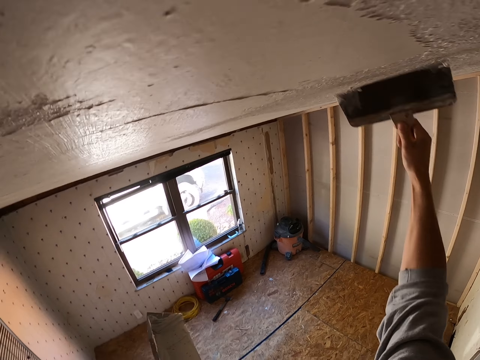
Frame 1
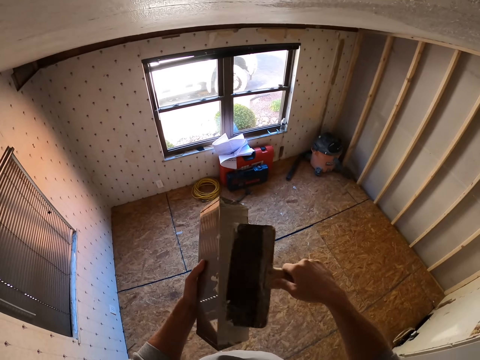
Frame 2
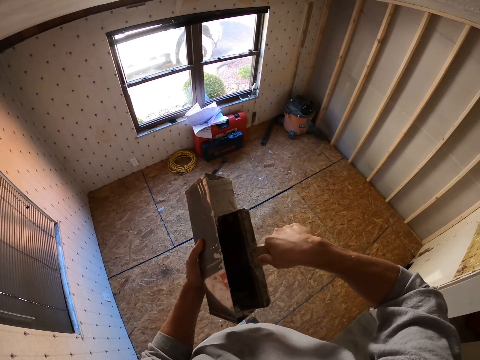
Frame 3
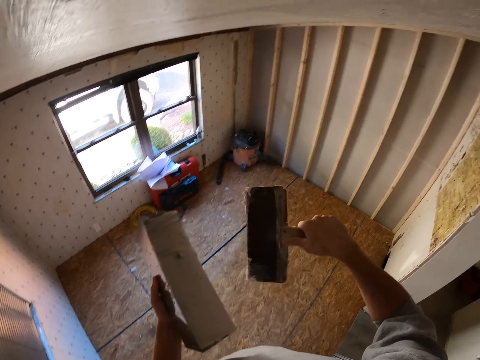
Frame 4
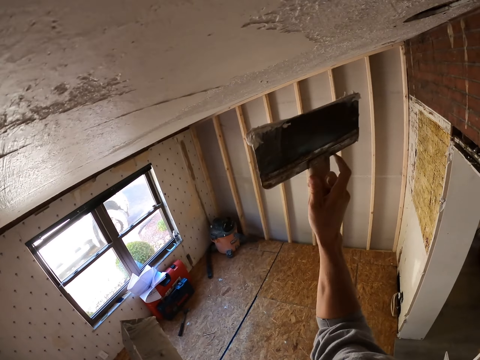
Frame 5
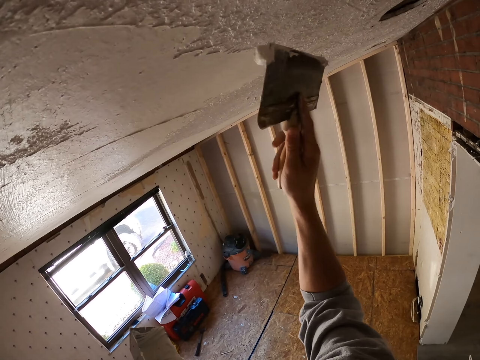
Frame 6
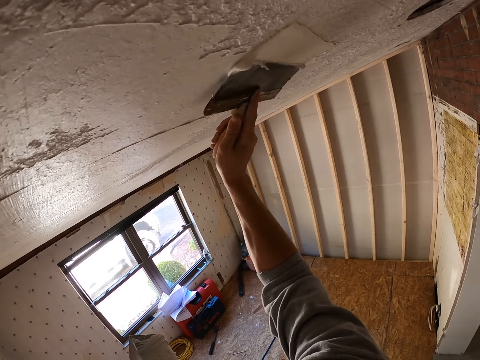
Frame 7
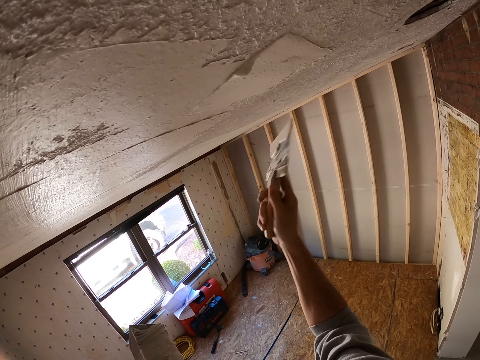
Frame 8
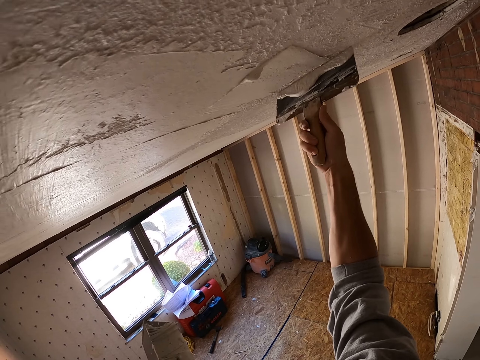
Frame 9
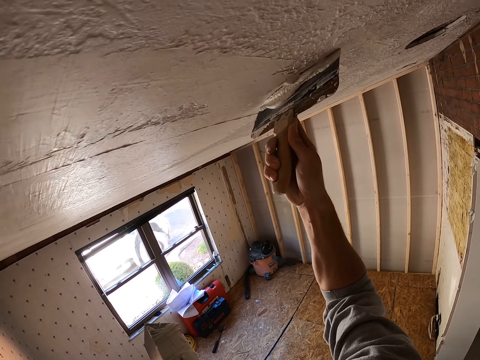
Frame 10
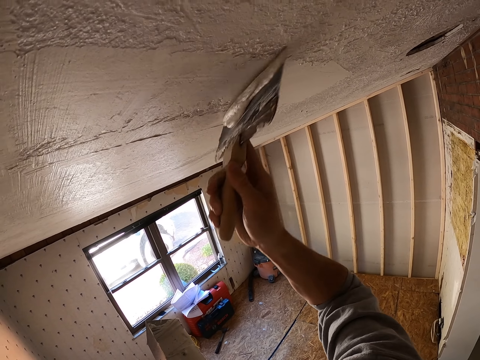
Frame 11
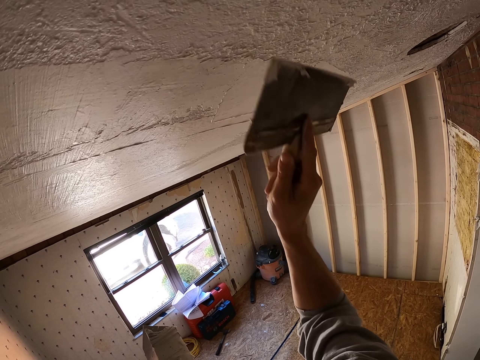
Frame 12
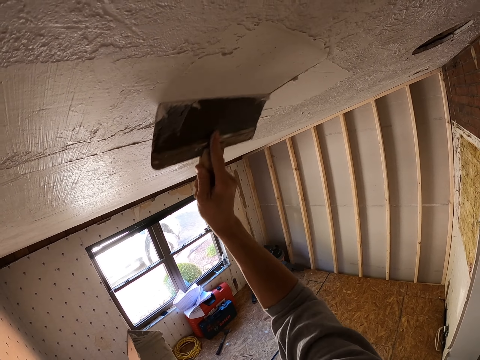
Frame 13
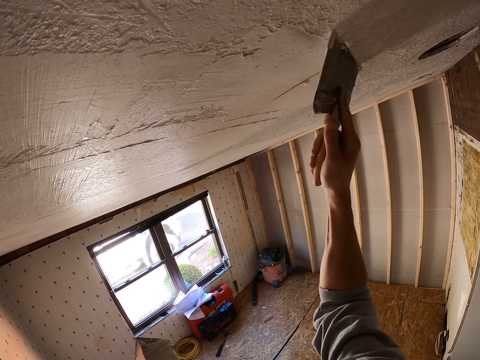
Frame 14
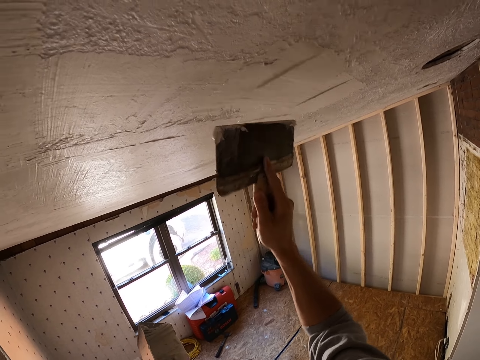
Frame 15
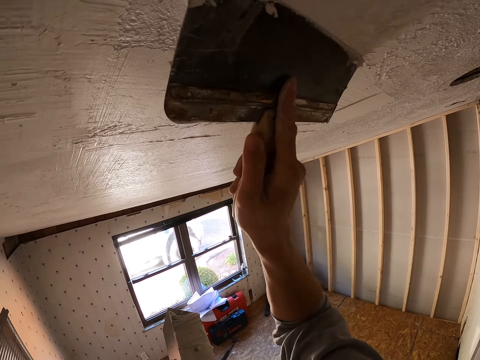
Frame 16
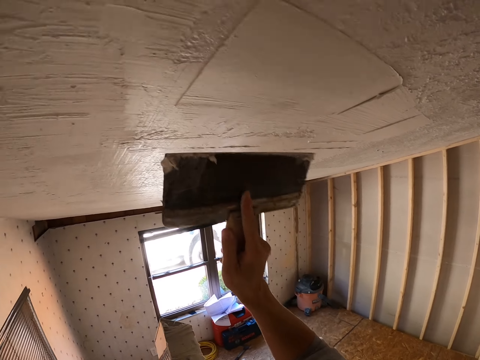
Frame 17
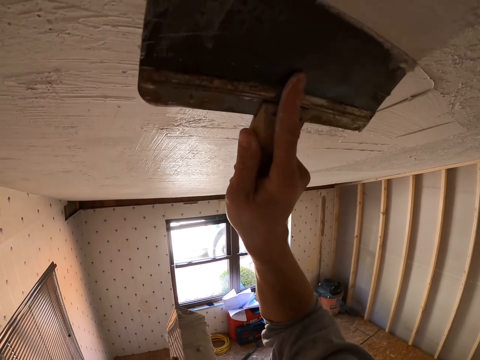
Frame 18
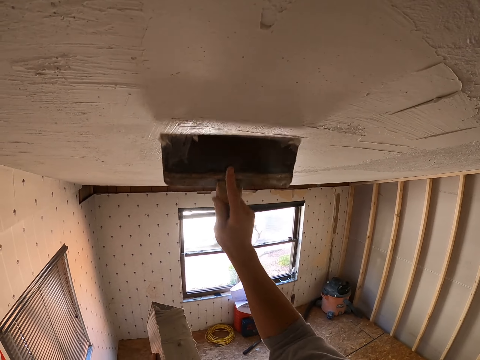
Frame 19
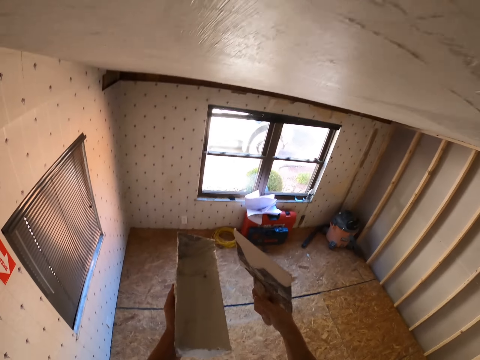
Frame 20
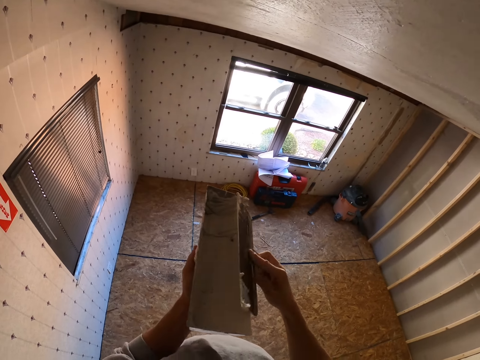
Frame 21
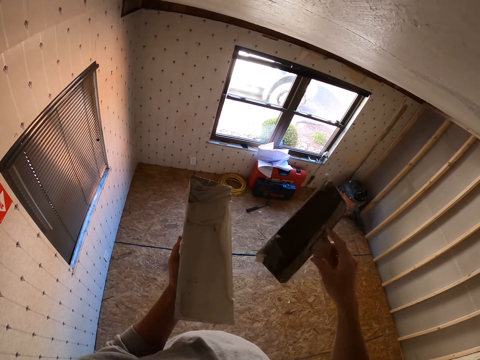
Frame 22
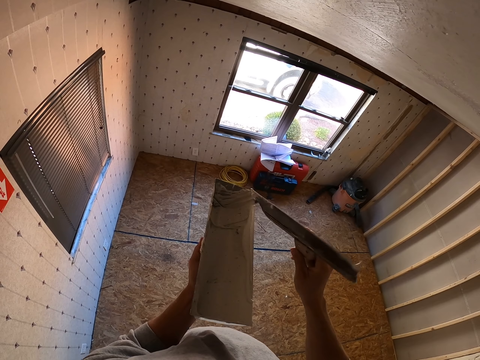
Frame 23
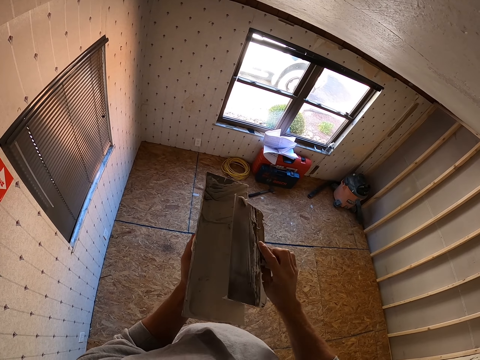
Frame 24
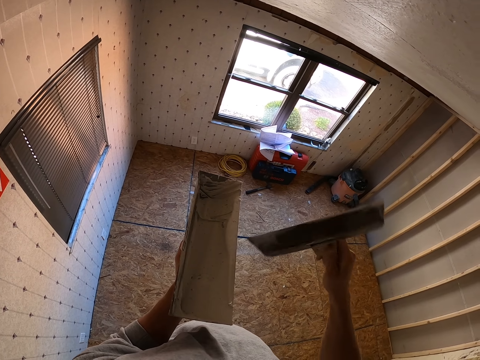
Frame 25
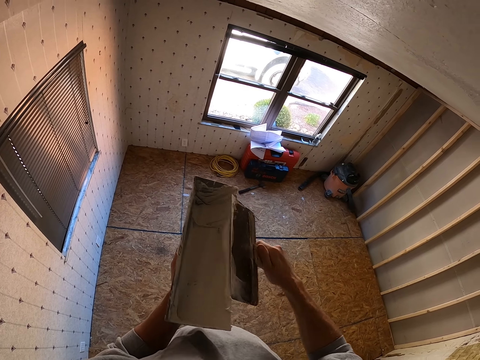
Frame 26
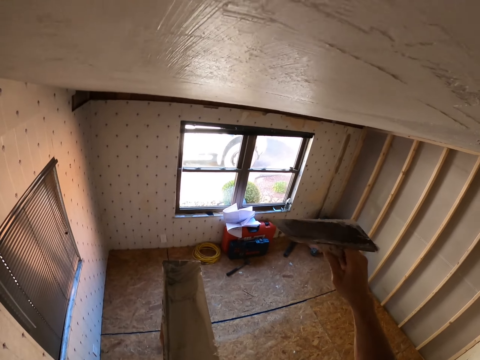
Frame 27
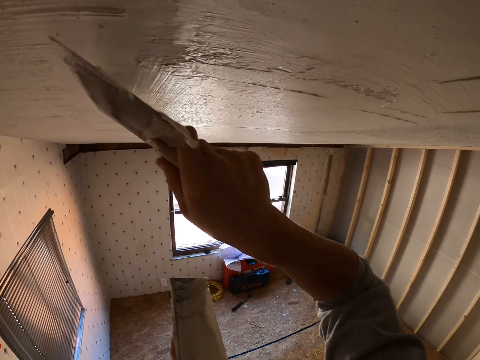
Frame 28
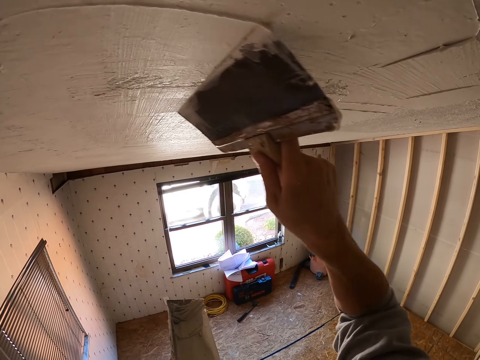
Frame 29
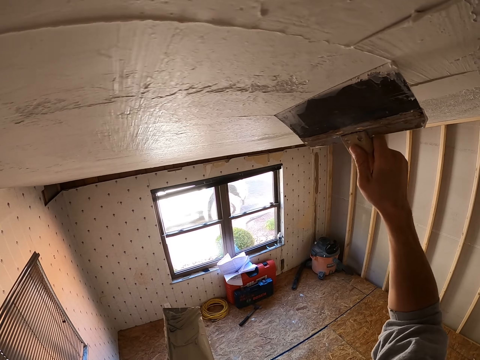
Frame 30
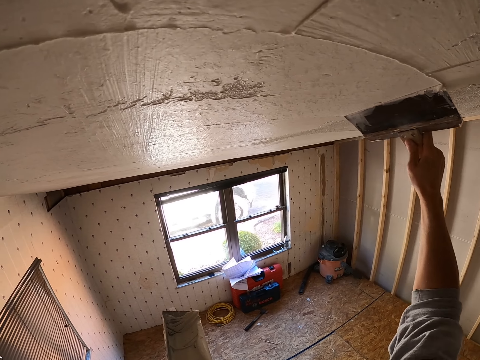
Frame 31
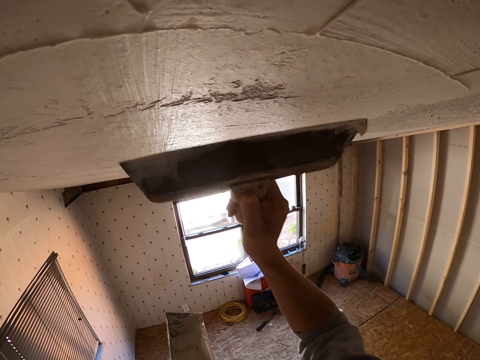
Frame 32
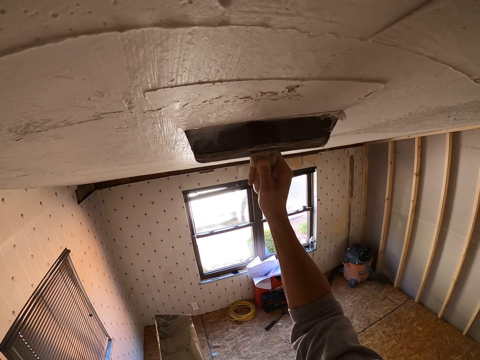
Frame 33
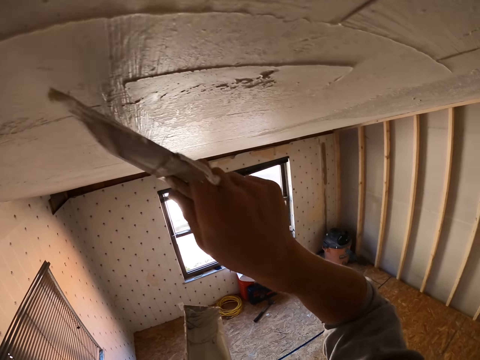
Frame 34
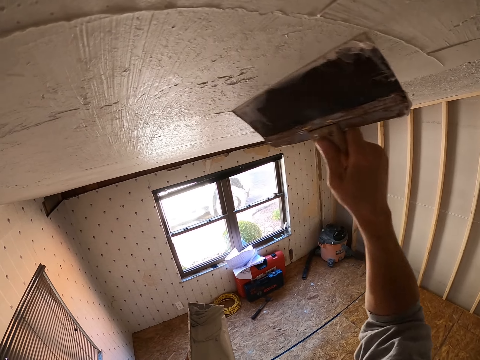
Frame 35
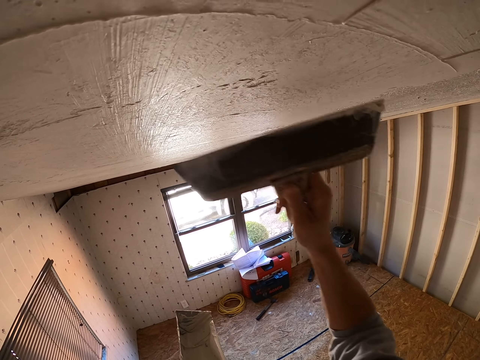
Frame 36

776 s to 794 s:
The camera wearer drops the right hand. They scoop paint with the scraper. They lift the scraper and paint the ceiling with the scraper. They drop the right hand. They remove paint from the scraper. They turn the scraper. They remove paint from the scraper. They lift the scraper and paint the ceiling with the scraper.

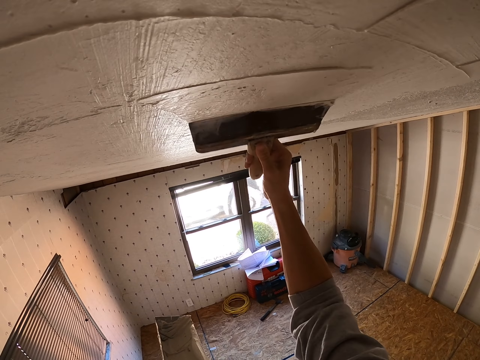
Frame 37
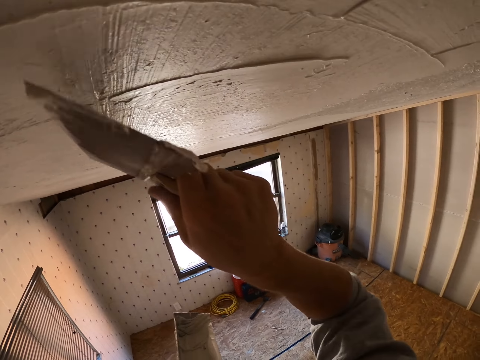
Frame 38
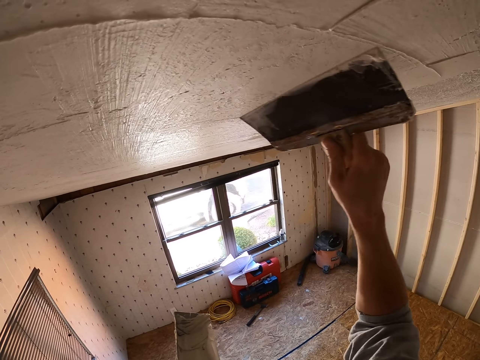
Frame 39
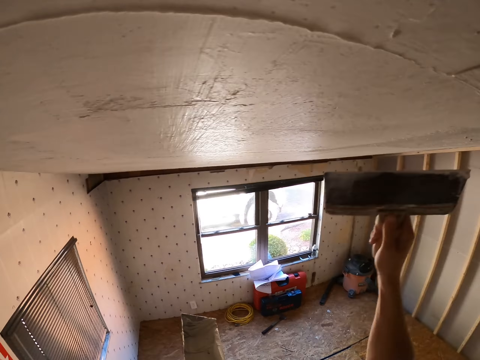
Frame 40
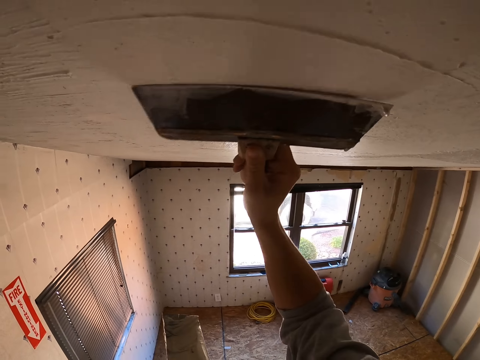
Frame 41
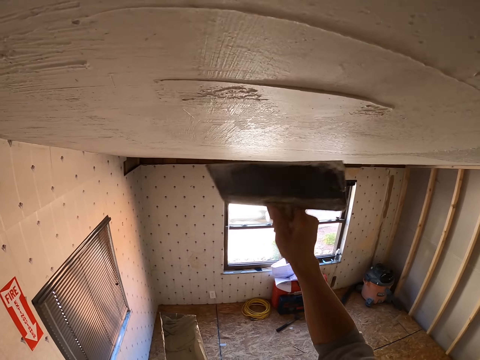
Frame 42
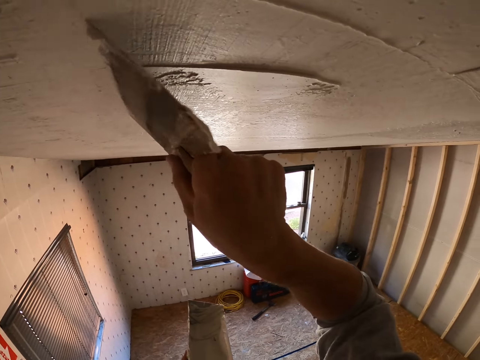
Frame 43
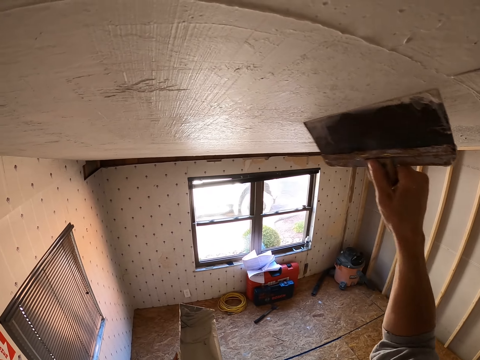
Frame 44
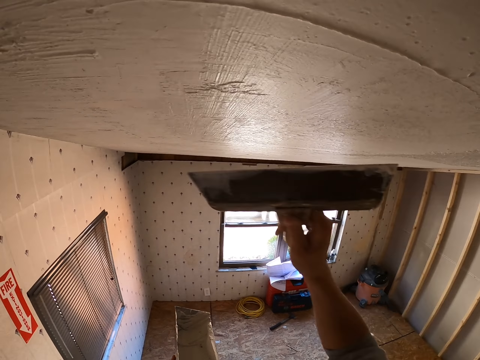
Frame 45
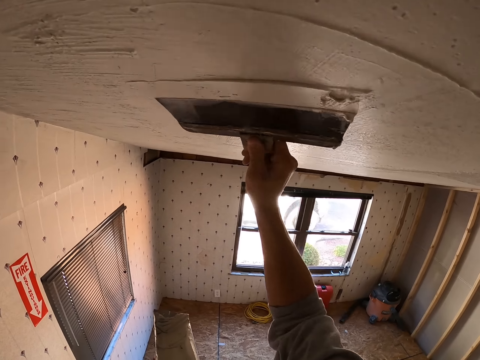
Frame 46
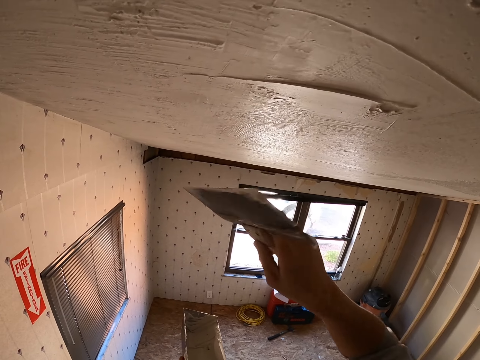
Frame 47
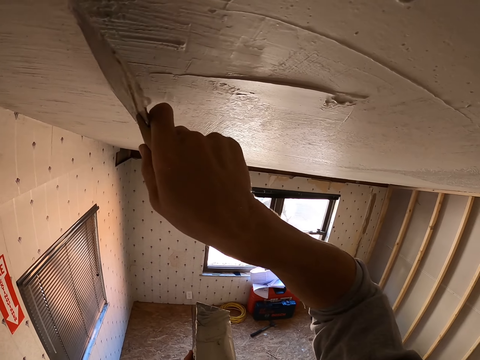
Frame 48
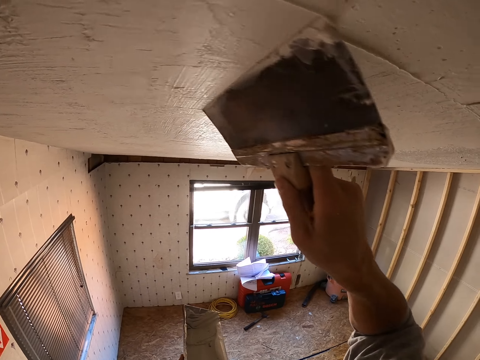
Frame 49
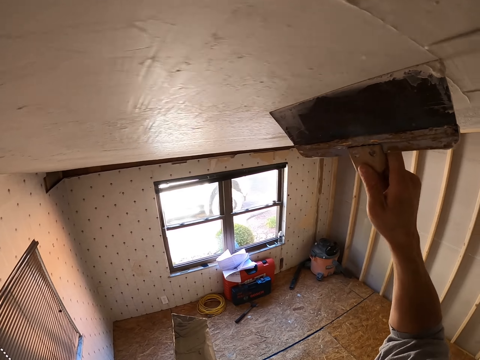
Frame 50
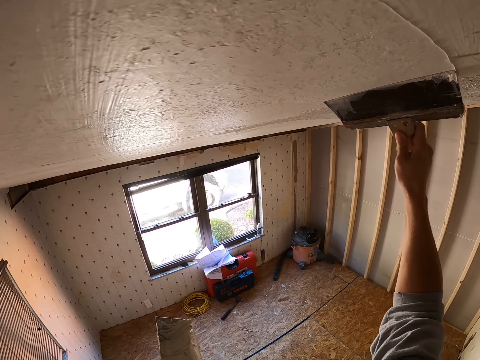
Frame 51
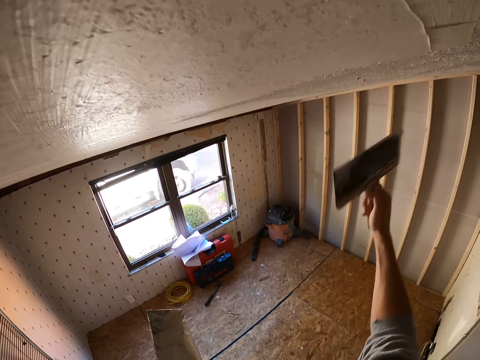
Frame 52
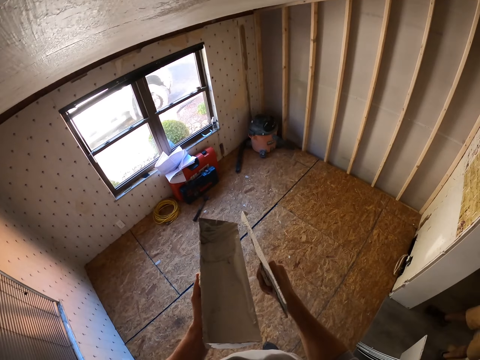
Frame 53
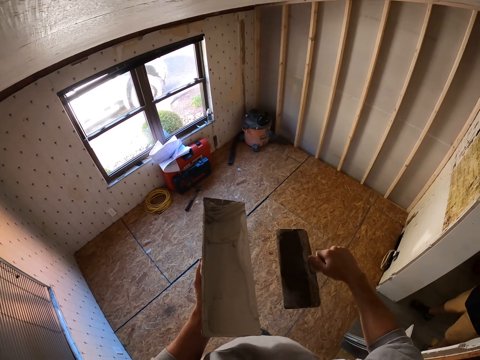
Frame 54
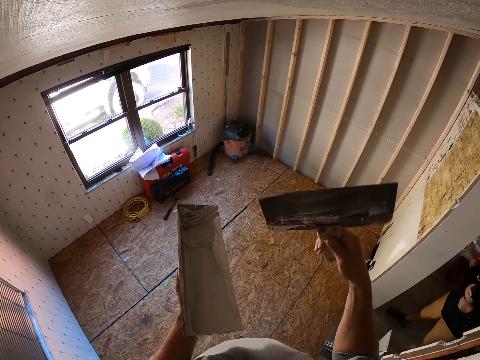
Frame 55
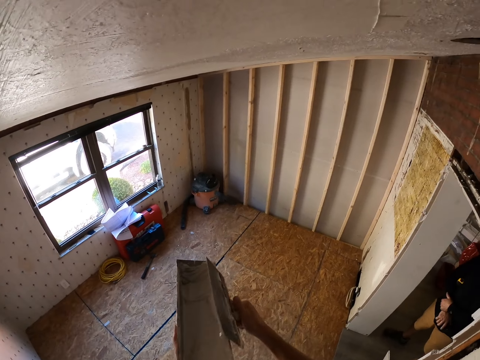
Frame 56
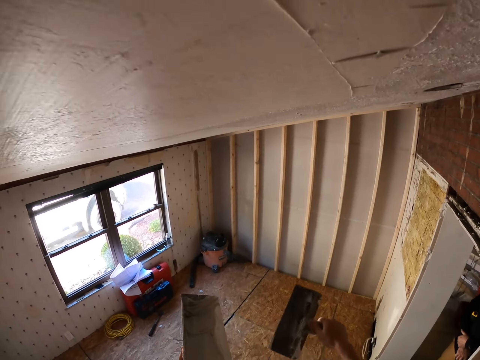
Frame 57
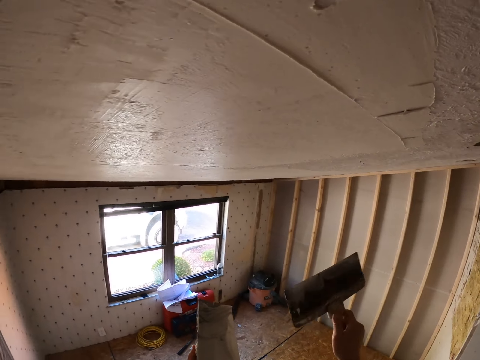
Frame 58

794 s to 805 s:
The camera wearer drops the right hand. They remove paint from the scraper. They turn the scraper. They remove paint from the scraper. They lift the scraper.
